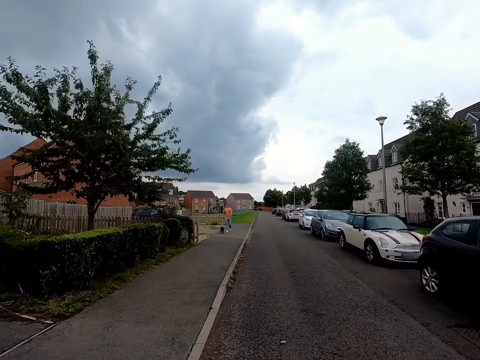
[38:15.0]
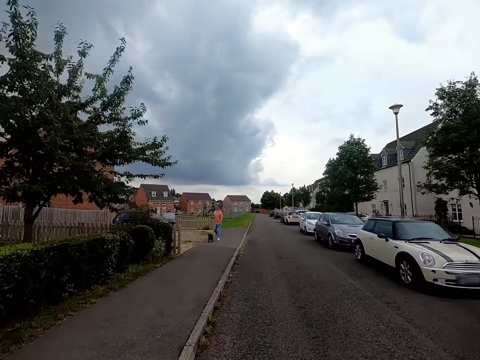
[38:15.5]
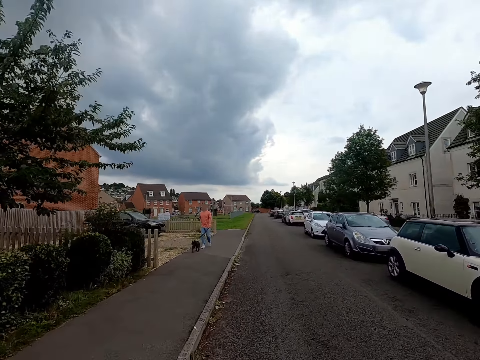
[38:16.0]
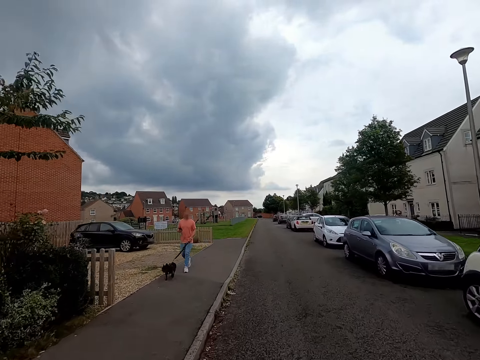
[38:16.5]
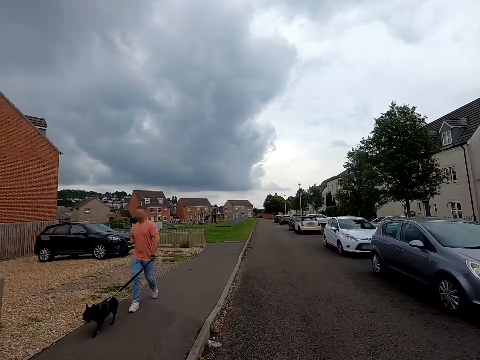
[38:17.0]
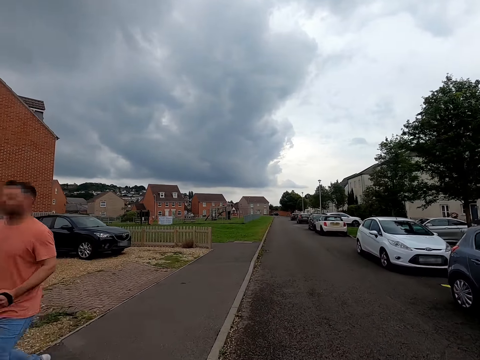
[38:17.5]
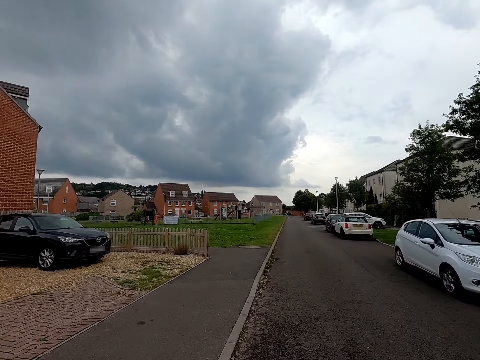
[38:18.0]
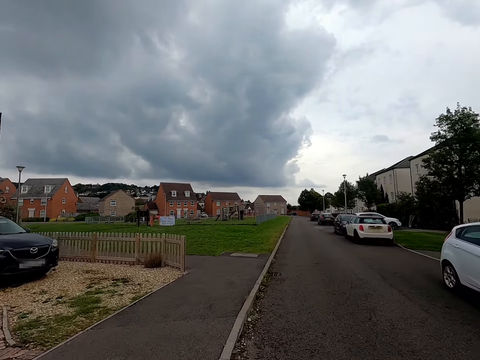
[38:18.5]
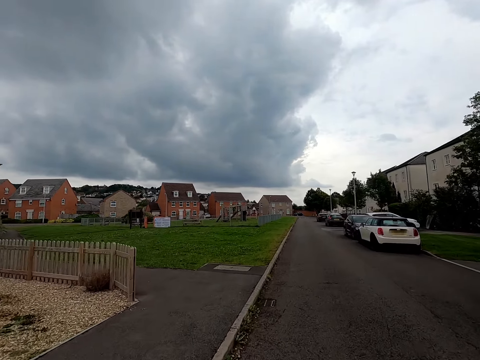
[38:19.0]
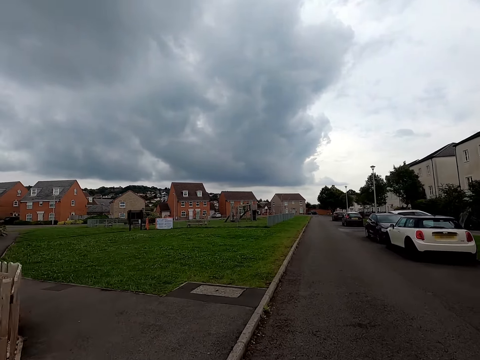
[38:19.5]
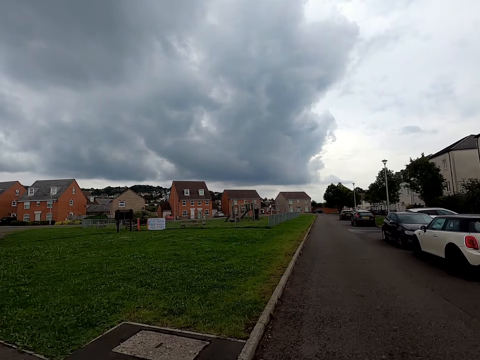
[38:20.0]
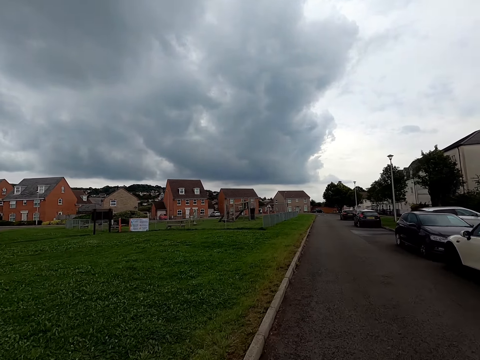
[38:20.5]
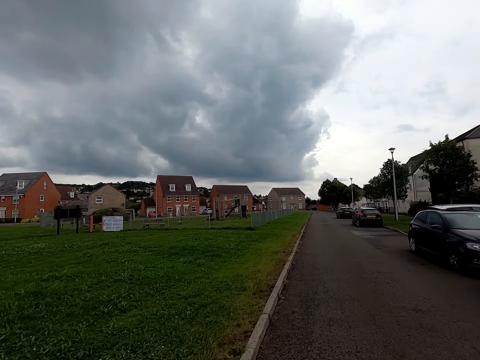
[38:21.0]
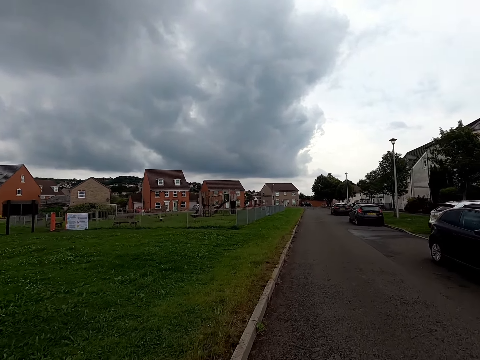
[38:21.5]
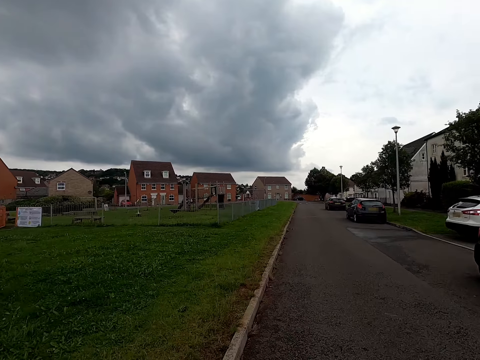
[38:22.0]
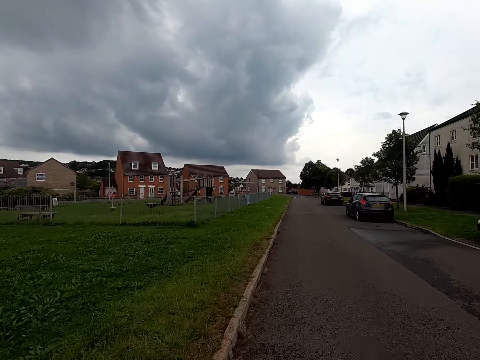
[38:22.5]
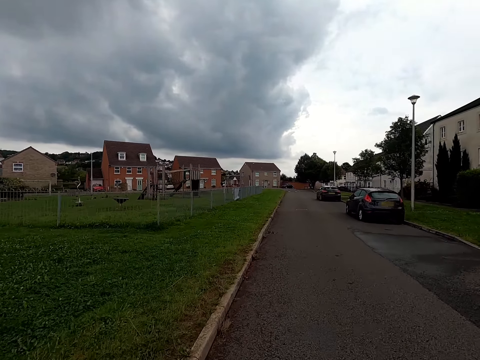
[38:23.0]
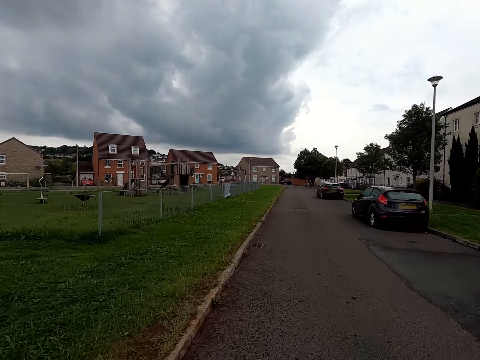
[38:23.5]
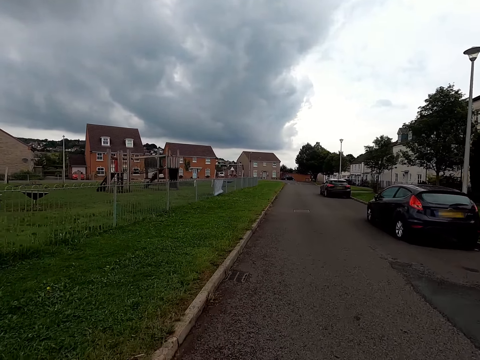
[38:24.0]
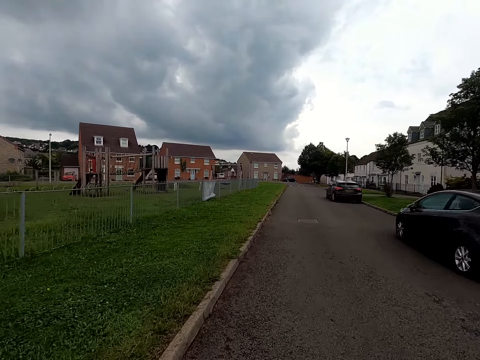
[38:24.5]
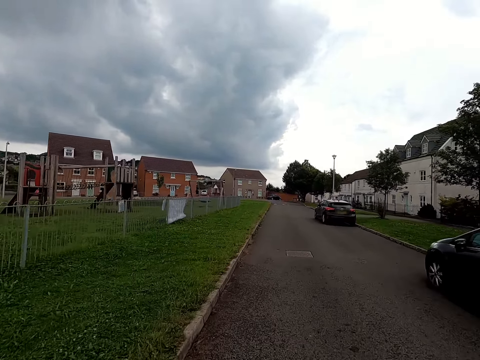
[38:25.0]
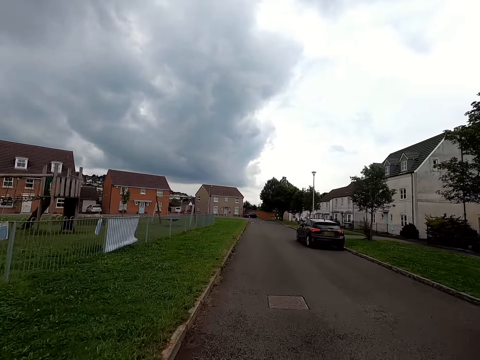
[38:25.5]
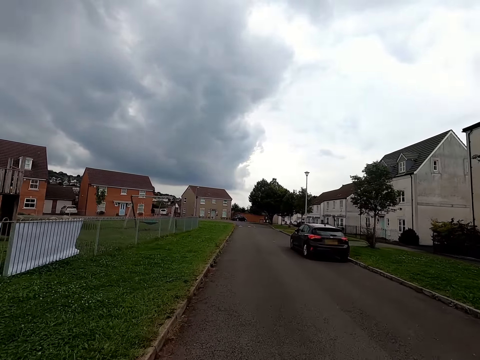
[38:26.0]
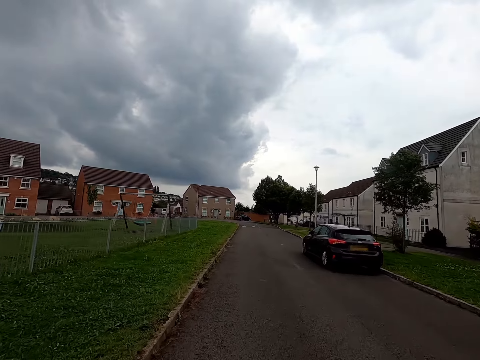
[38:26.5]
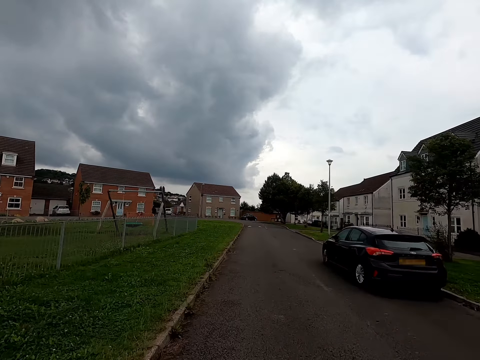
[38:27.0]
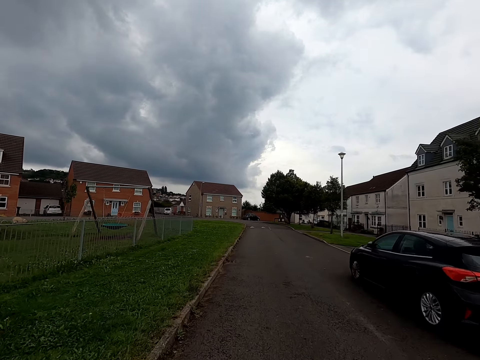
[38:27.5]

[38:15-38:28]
A man and a dog walk past the camera wearer.

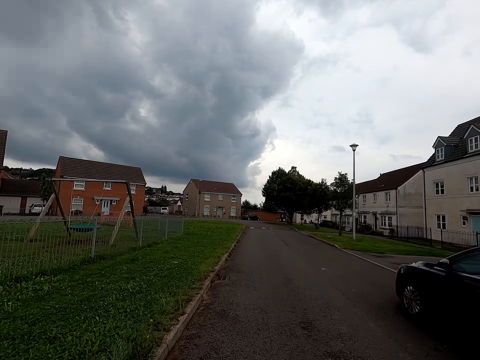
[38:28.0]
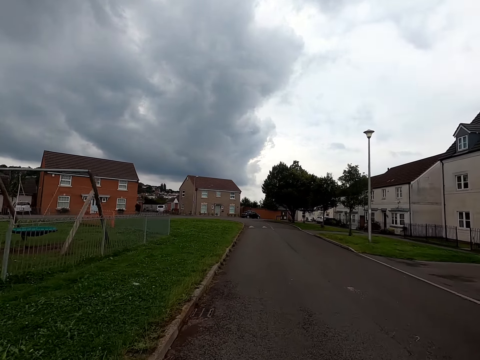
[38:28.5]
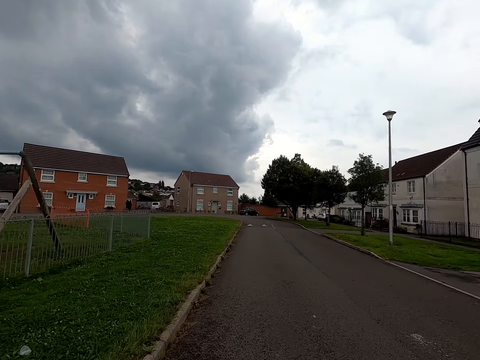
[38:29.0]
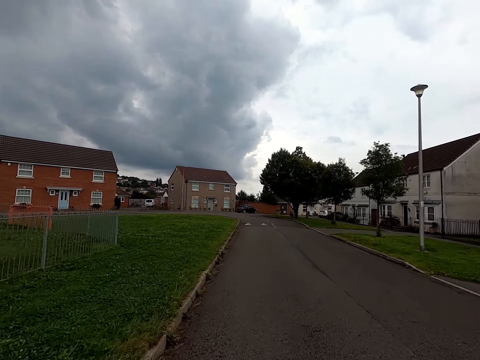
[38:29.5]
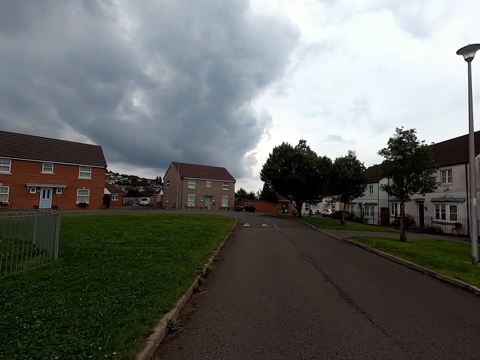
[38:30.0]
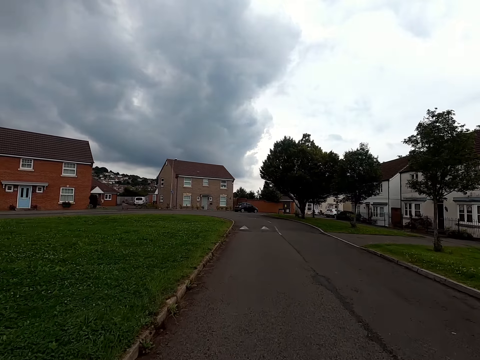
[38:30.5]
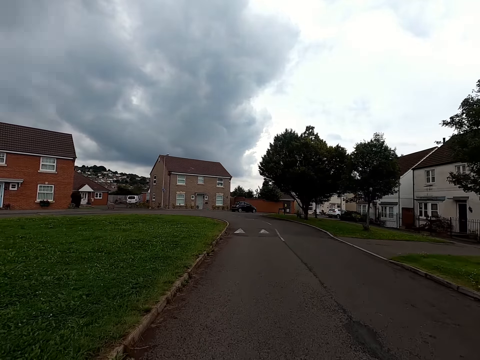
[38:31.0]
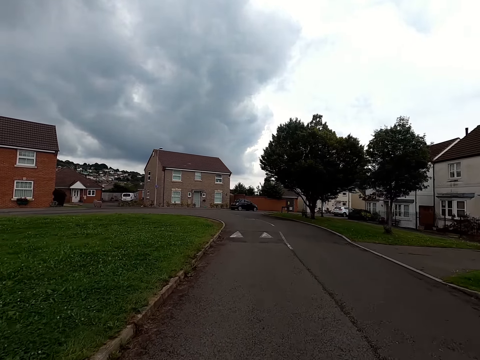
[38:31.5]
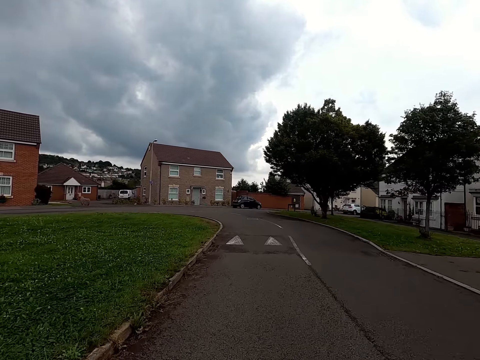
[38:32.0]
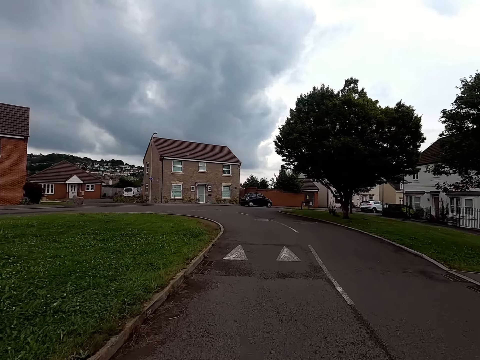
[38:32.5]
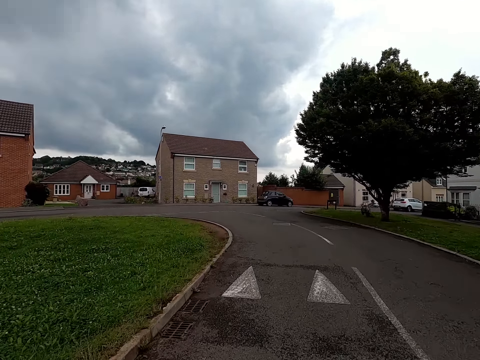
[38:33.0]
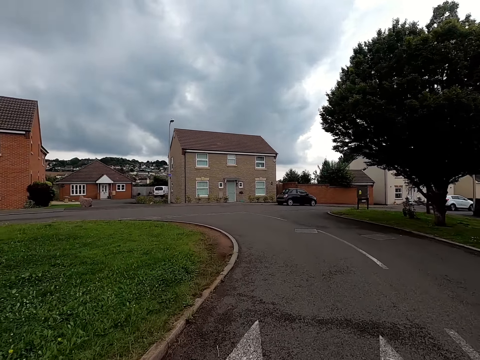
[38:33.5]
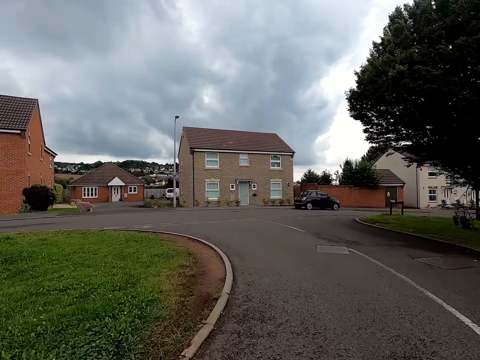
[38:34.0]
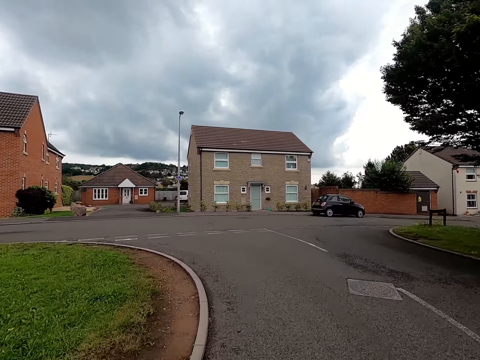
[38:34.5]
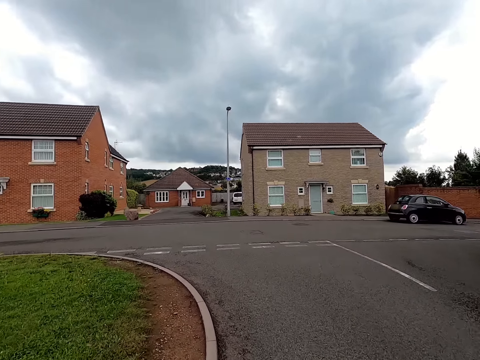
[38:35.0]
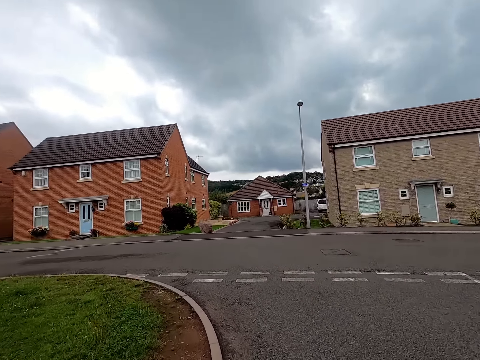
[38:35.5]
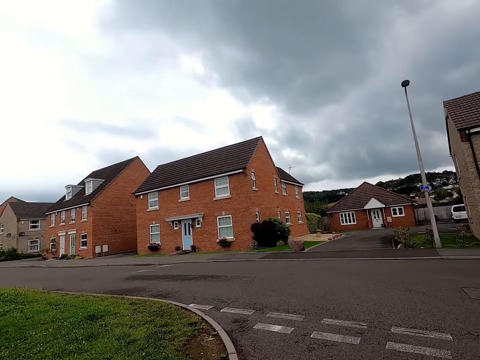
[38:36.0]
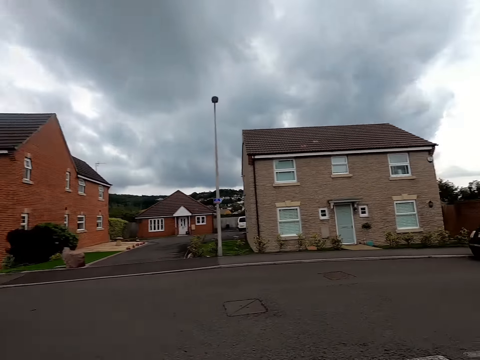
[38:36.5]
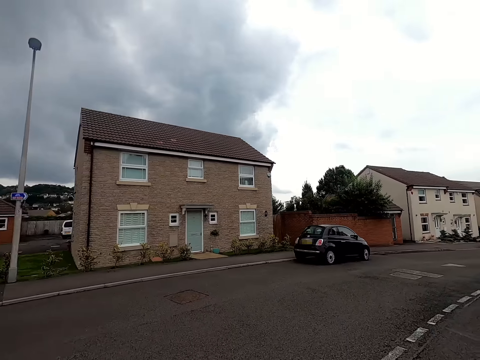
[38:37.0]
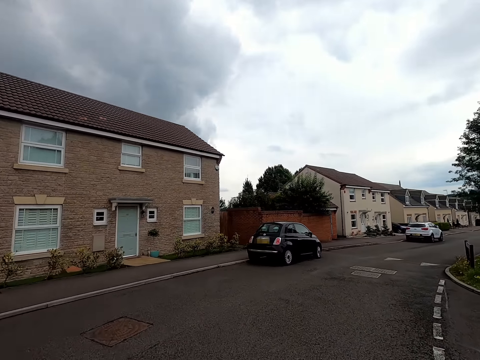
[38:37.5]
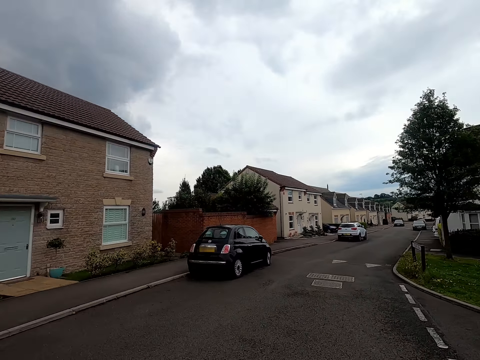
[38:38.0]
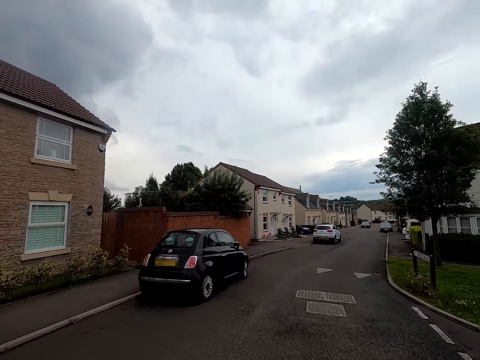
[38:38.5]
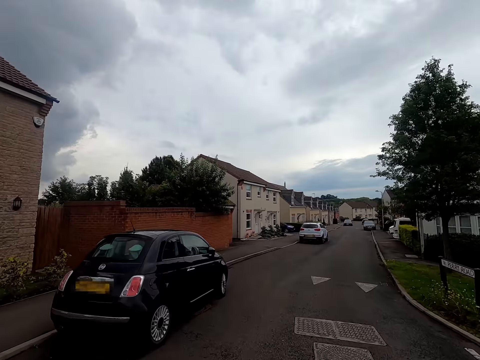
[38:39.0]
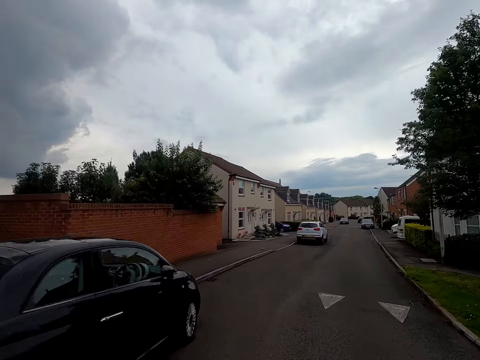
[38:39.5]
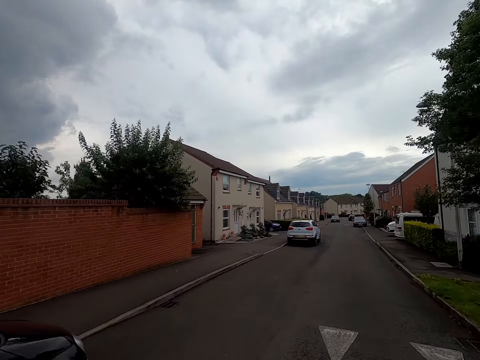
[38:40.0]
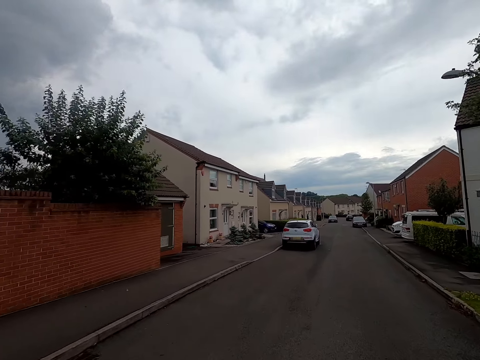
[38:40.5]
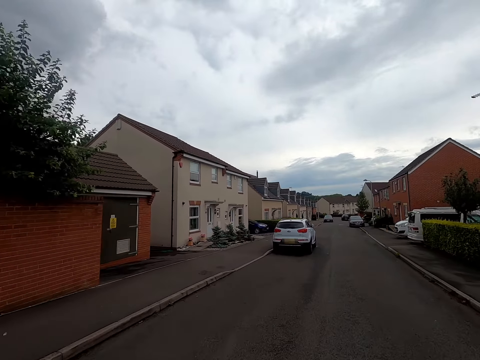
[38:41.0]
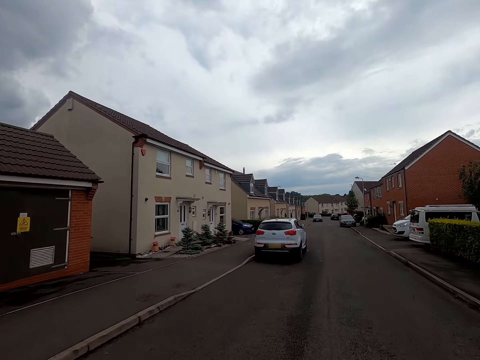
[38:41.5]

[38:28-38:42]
The camera wearer looks around while riding.
